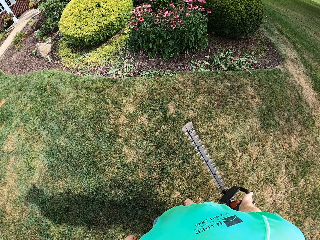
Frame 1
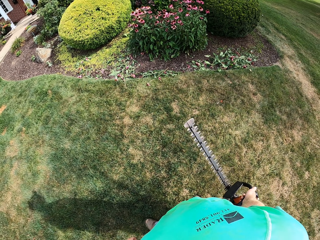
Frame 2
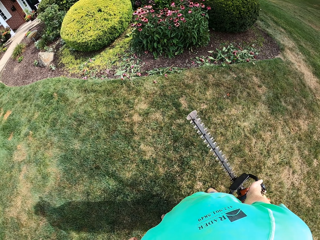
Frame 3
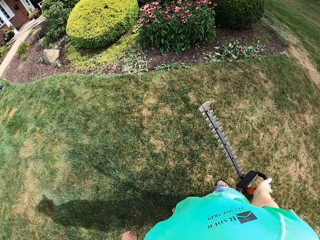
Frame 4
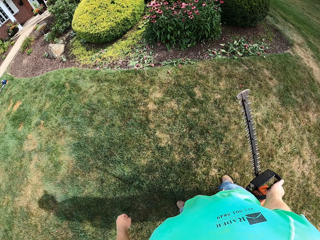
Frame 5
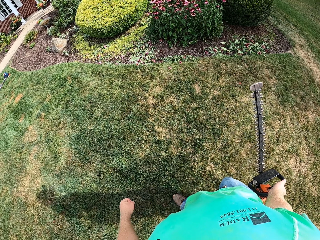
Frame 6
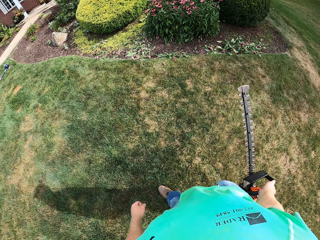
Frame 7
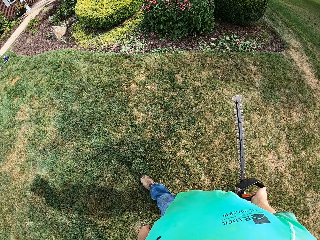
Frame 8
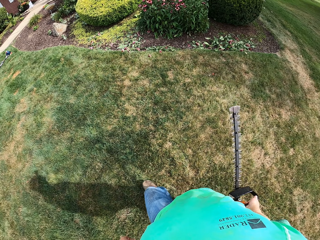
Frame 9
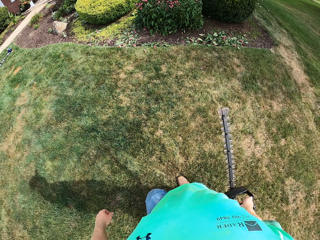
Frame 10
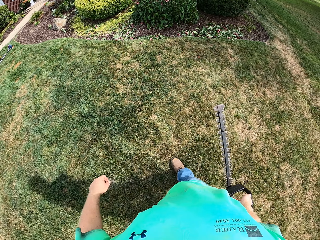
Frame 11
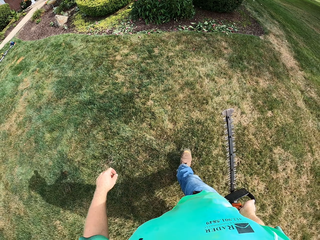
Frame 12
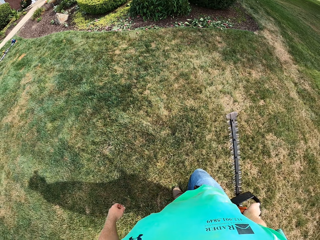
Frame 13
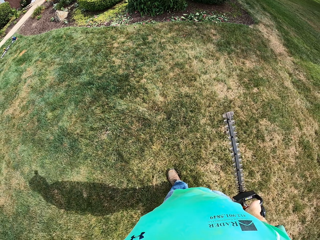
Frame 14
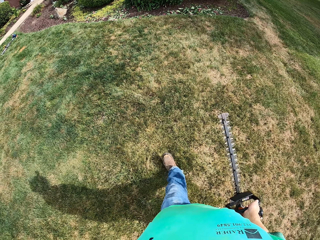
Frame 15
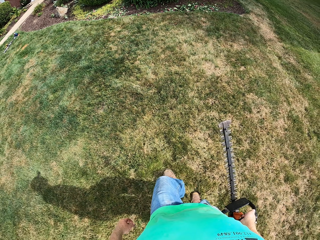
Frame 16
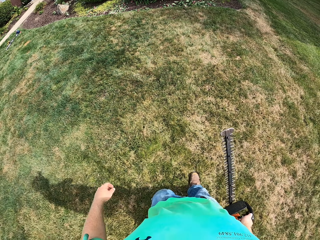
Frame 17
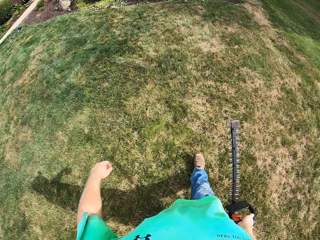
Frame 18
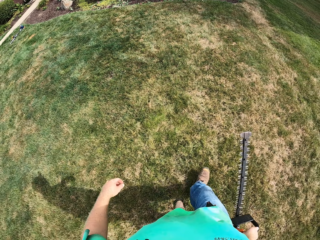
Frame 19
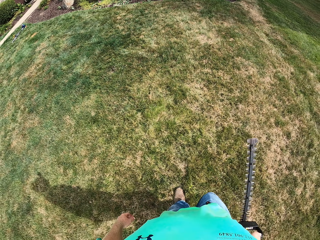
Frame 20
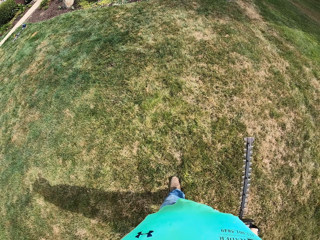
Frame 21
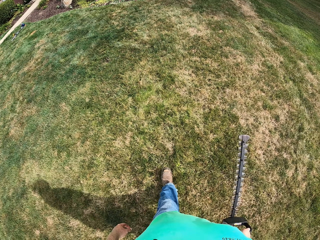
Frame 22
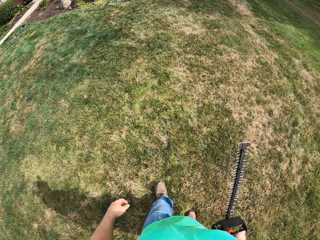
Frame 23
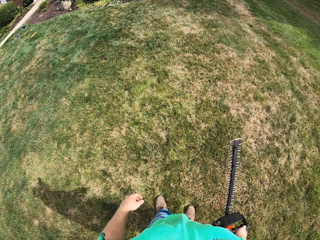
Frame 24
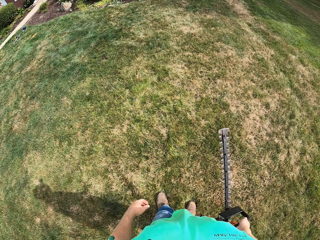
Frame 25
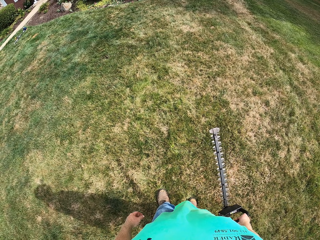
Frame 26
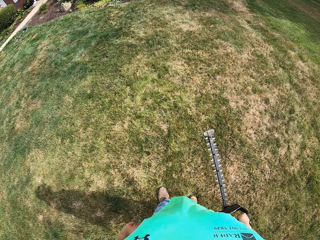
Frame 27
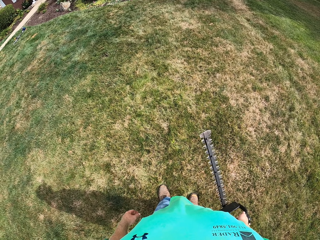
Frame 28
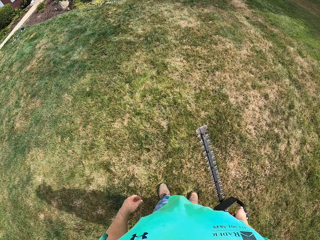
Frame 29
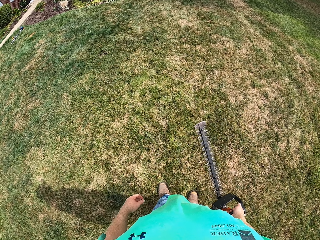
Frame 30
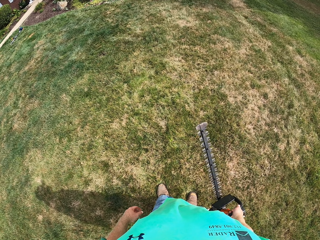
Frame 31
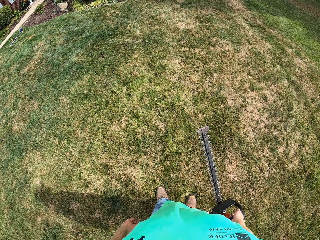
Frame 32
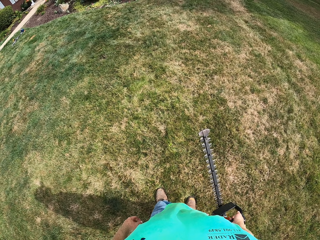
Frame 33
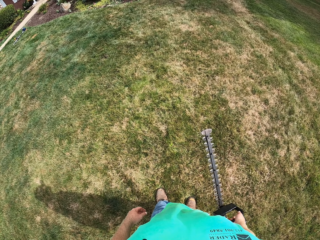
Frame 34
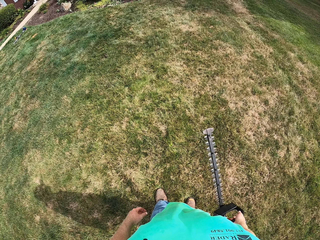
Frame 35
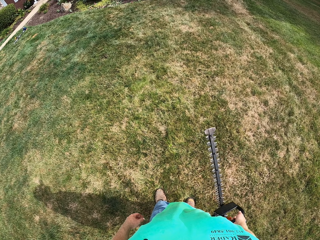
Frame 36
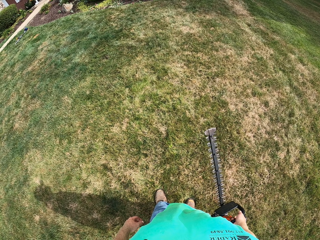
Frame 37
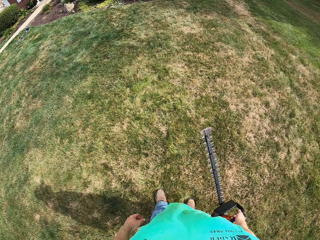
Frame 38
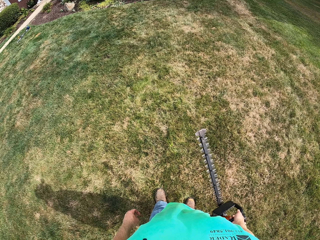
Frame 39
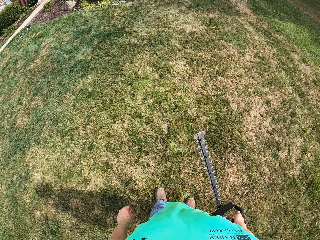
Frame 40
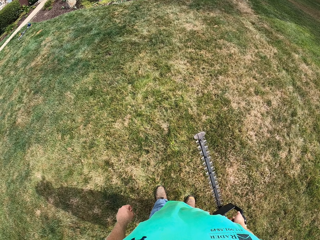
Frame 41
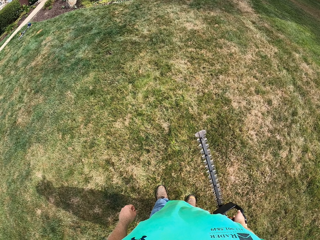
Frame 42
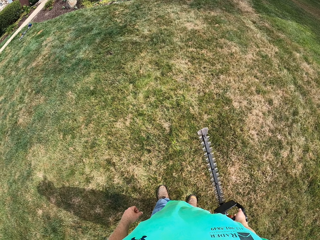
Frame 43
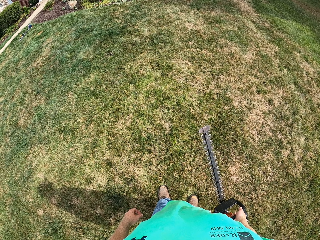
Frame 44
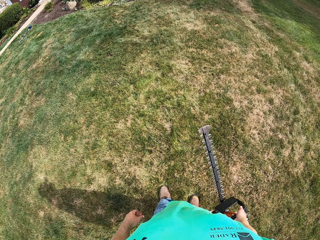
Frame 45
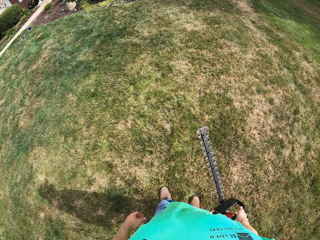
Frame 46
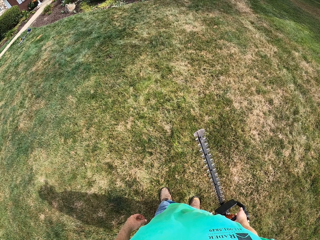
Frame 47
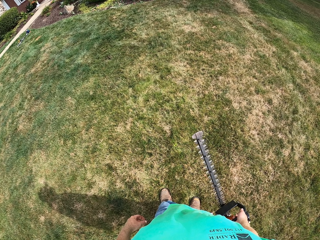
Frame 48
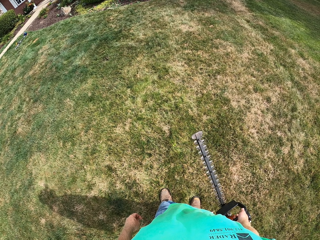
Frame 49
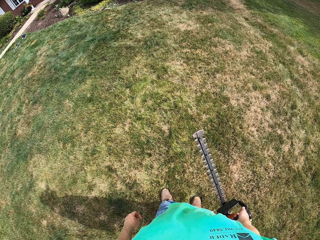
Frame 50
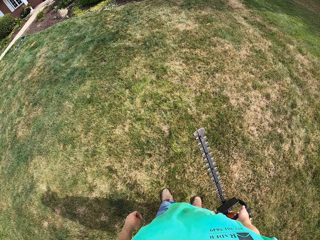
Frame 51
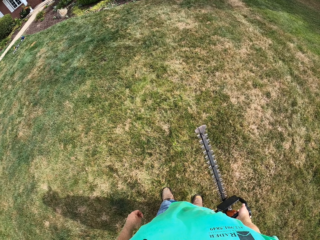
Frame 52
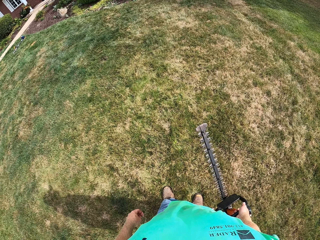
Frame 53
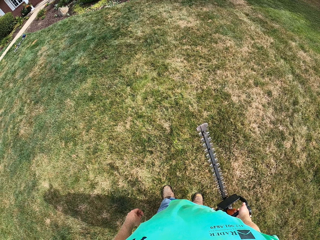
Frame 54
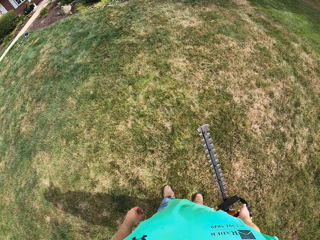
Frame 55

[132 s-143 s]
The camera wearer walks around the compound. They look at the flower.

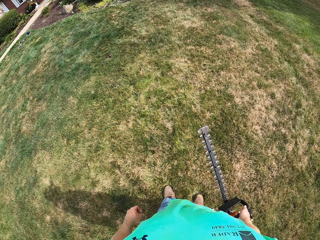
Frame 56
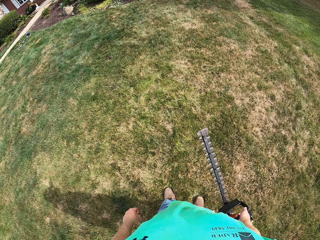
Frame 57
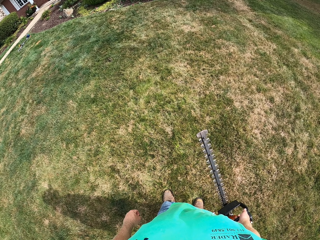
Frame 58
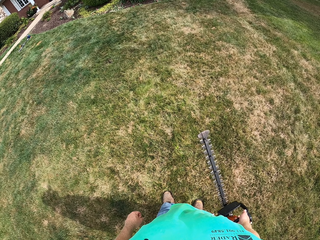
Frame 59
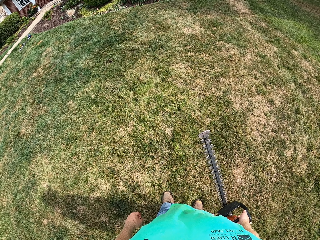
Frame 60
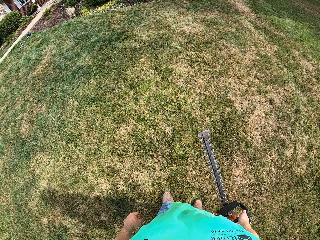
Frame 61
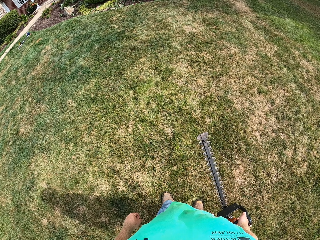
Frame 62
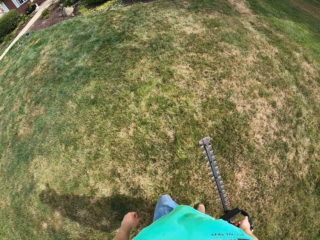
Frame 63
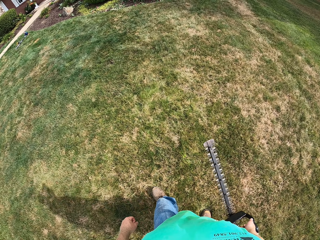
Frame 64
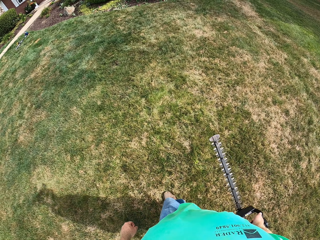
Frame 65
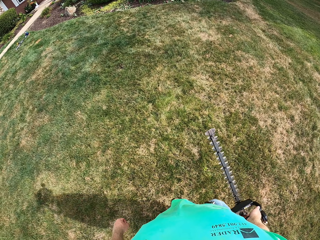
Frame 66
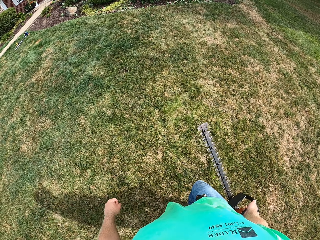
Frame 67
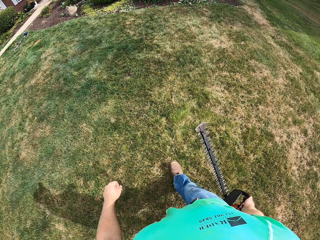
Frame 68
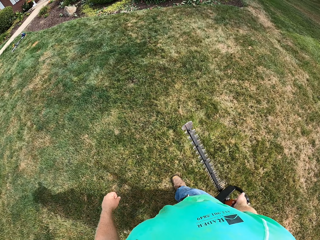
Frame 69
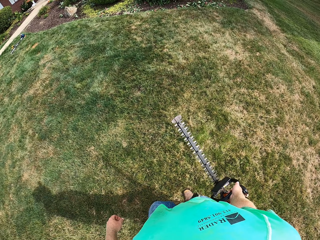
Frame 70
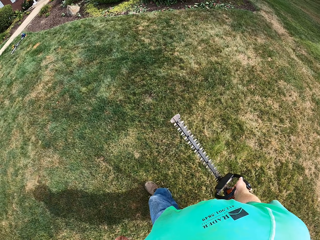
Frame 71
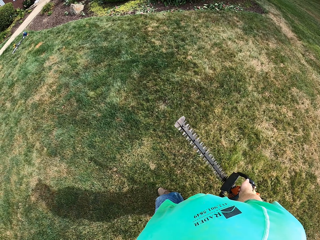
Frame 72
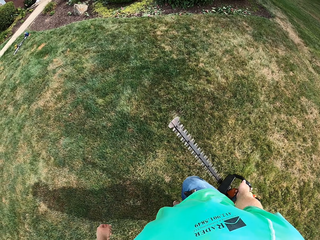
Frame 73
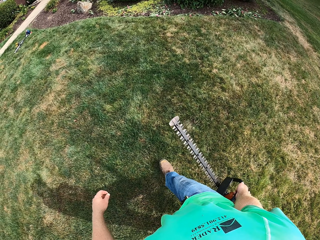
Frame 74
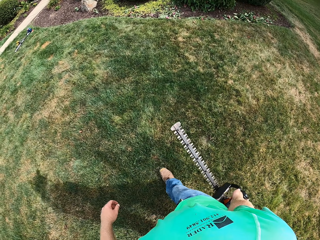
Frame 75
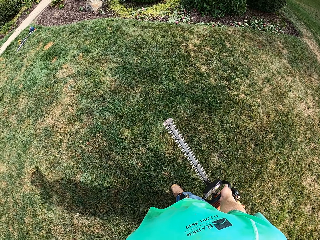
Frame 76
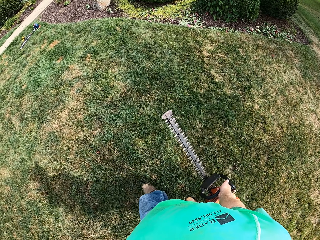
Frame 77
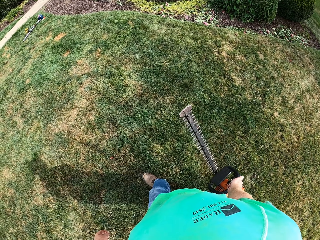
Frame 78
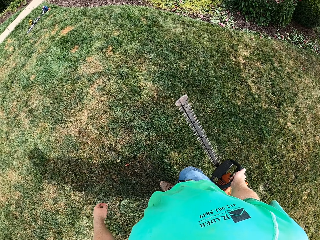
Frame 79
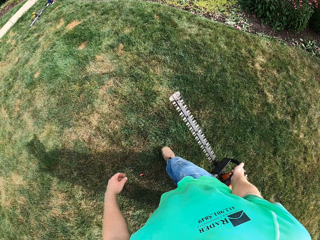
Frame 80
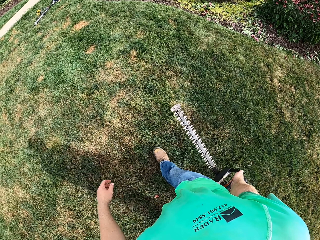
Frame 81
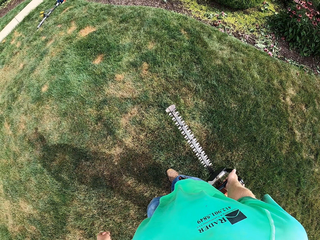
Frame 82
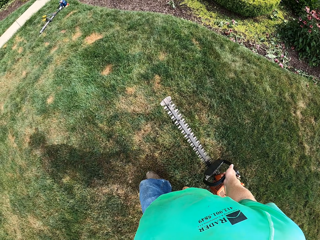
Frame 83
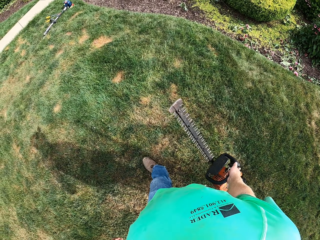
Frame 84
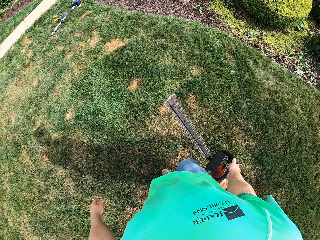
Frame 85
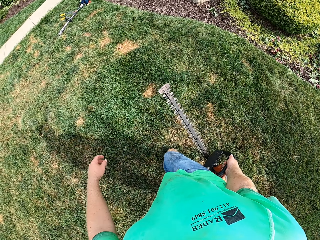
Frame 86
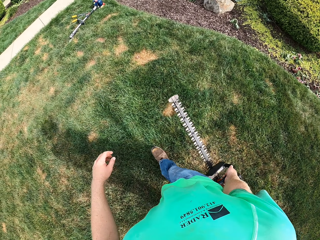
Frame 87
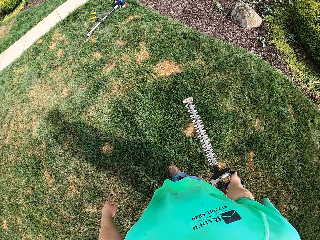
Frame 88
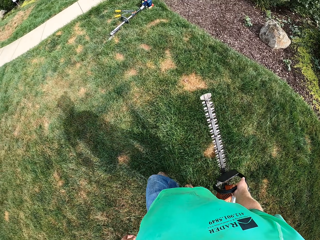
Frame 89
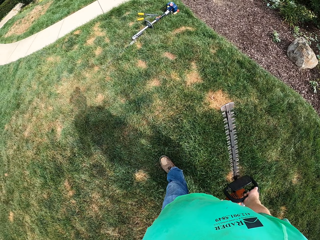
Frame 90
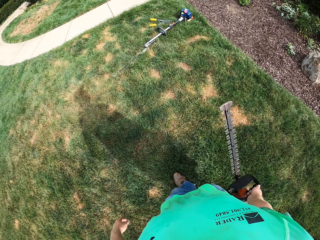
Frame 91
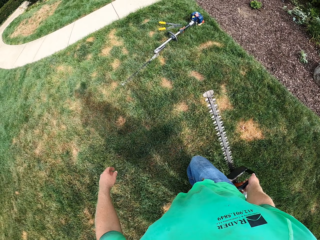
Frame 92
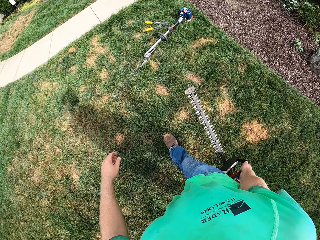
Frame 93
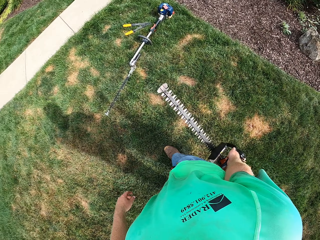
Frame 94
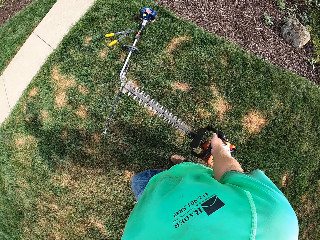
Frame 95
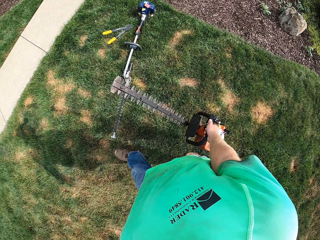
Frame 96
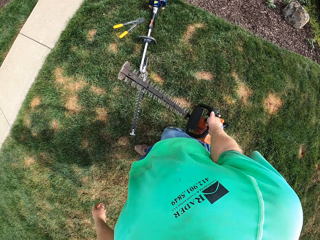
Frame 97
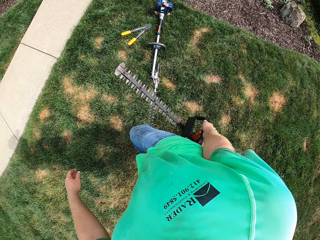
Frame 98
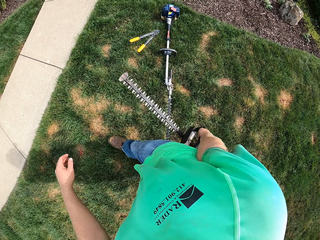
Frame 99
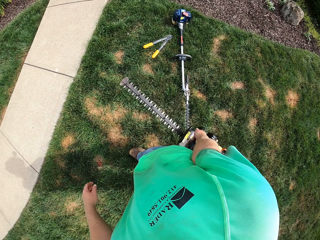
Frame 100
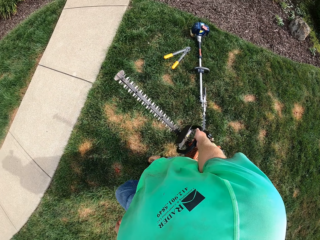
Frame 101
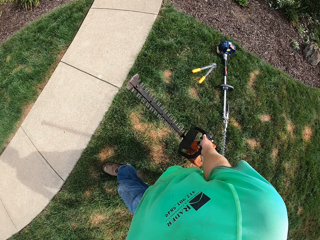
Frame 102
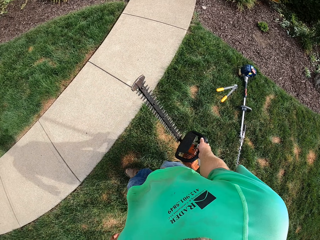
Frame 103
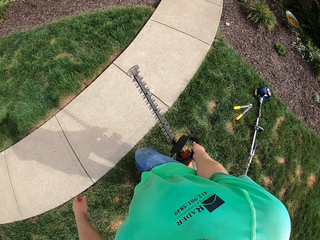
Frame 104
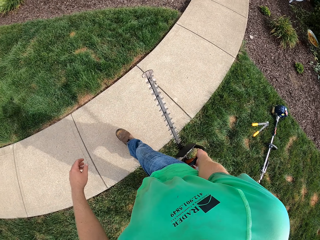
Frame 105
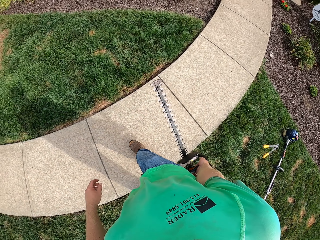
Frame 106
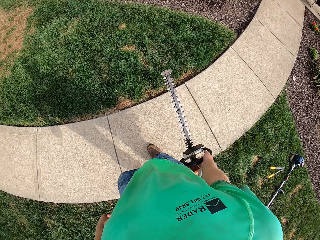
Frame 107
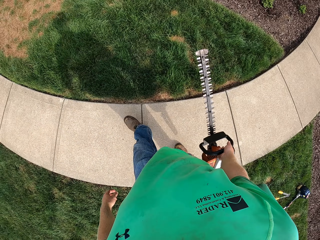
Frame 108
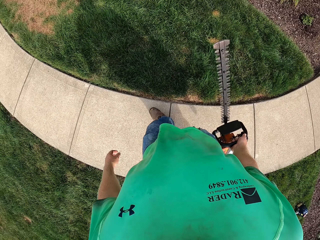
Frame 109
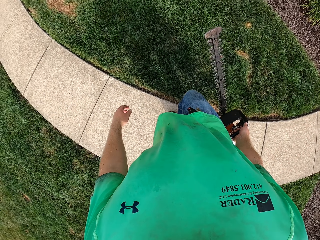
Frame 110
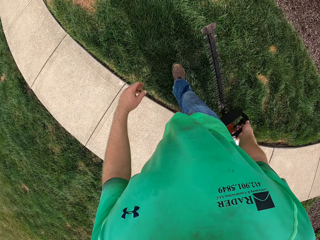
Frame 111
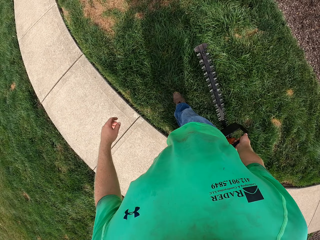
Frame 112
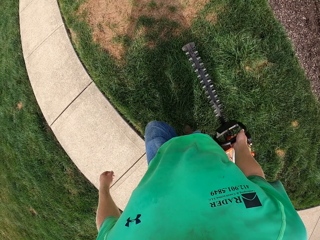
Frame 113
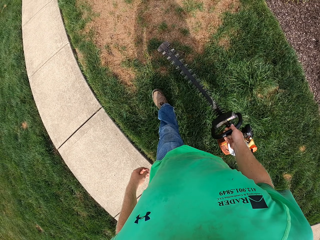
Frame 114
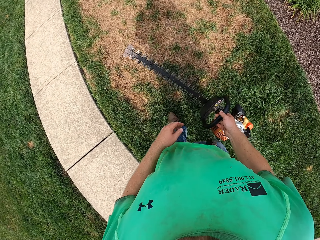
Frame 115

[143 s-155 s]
The camera wearer walks around the compound.
